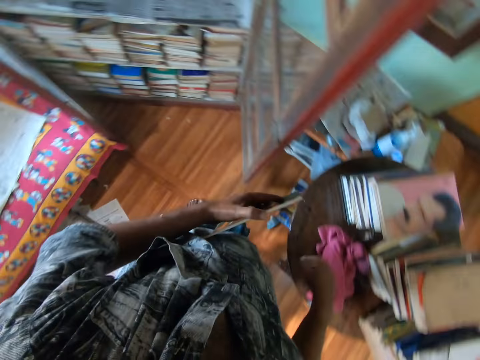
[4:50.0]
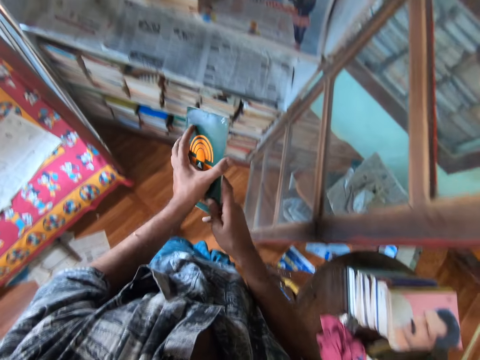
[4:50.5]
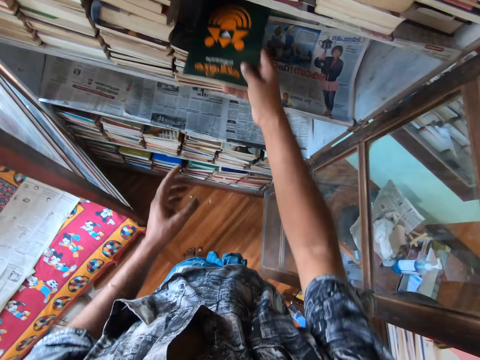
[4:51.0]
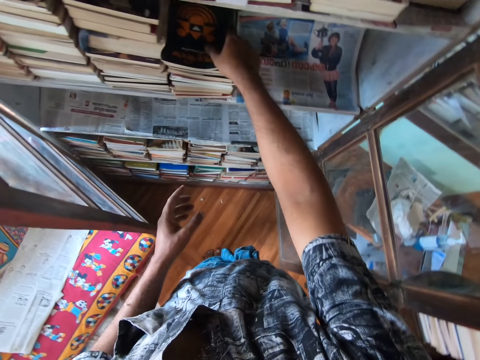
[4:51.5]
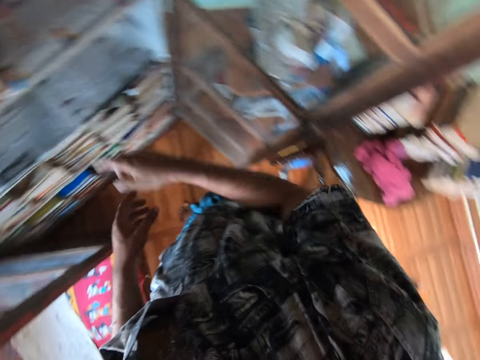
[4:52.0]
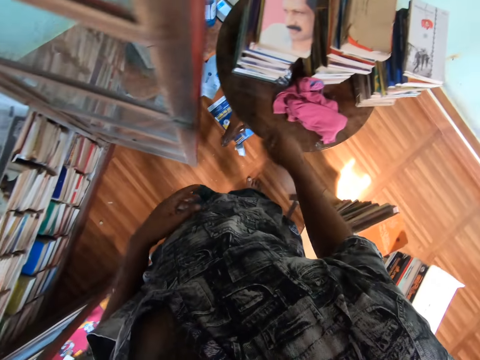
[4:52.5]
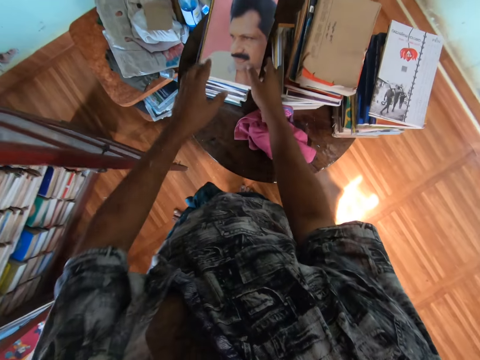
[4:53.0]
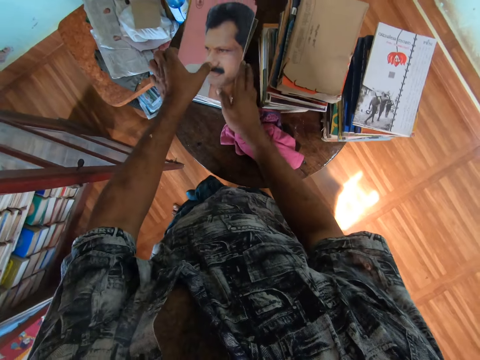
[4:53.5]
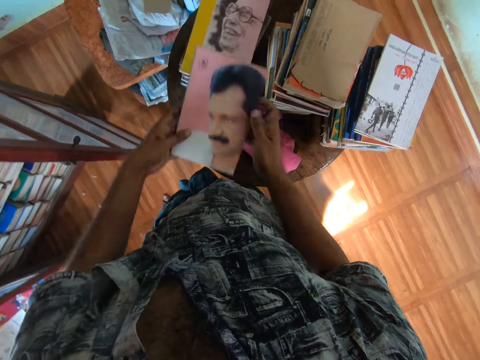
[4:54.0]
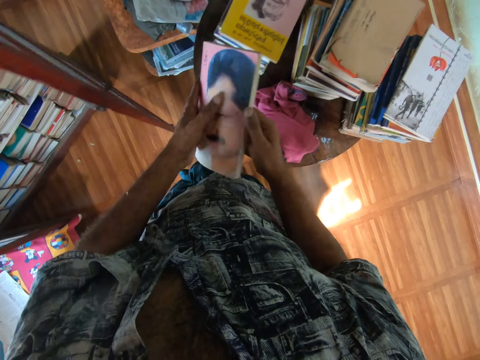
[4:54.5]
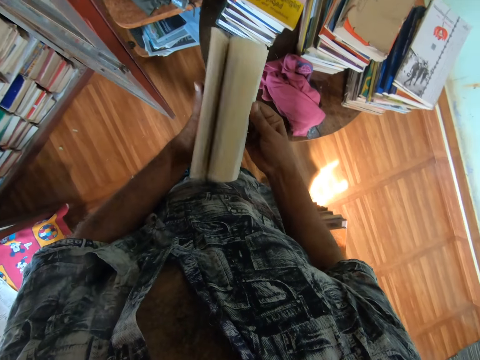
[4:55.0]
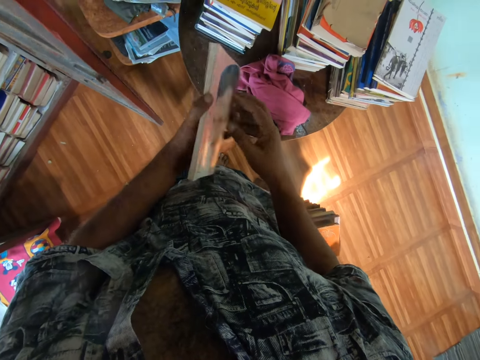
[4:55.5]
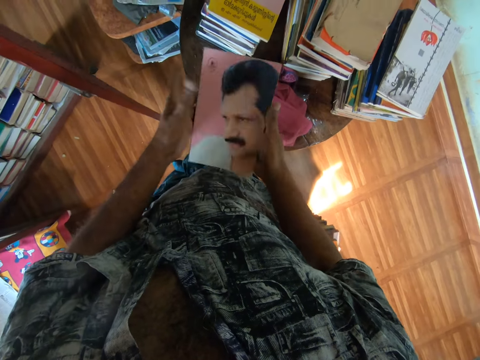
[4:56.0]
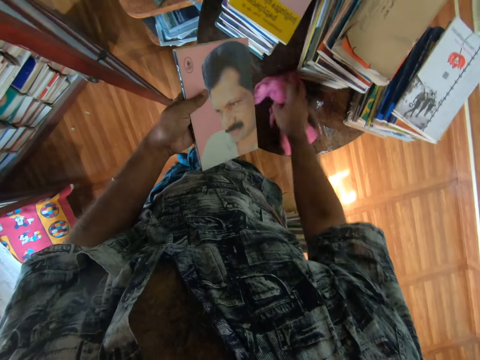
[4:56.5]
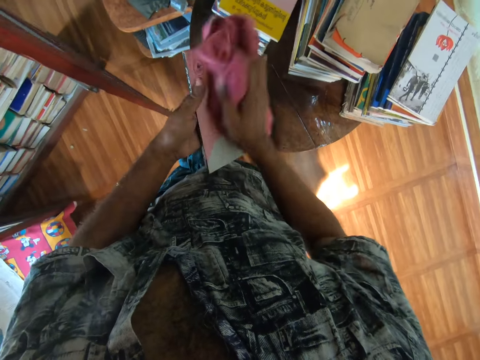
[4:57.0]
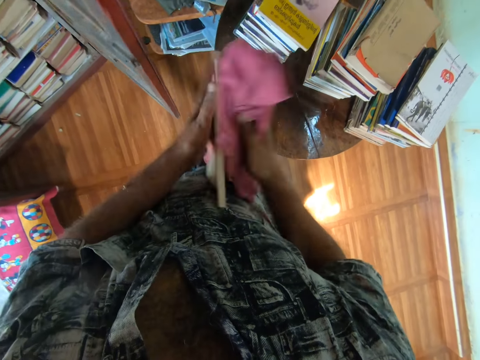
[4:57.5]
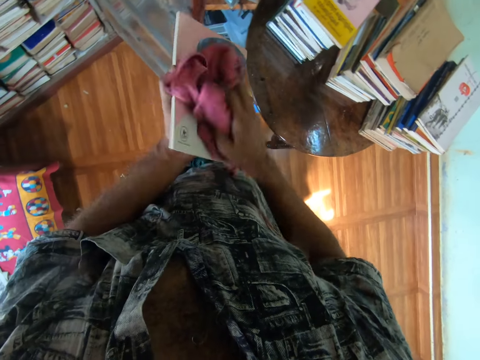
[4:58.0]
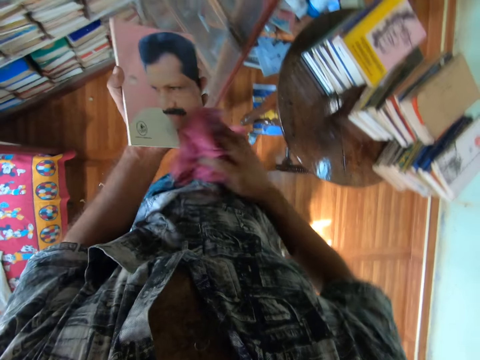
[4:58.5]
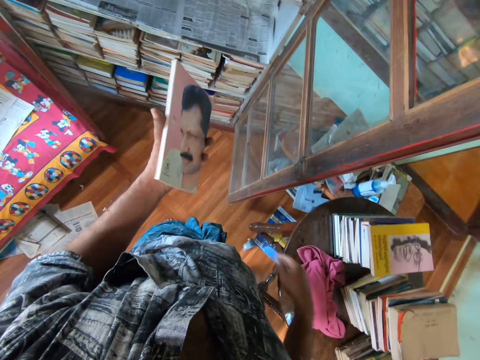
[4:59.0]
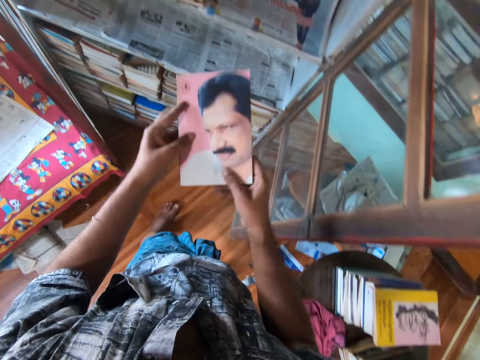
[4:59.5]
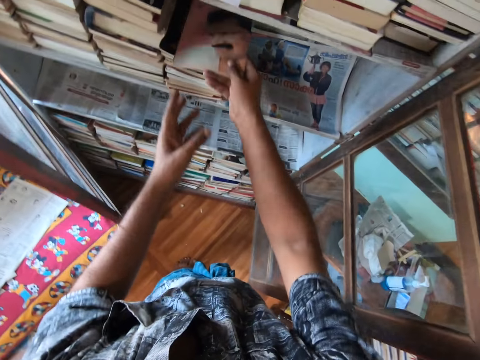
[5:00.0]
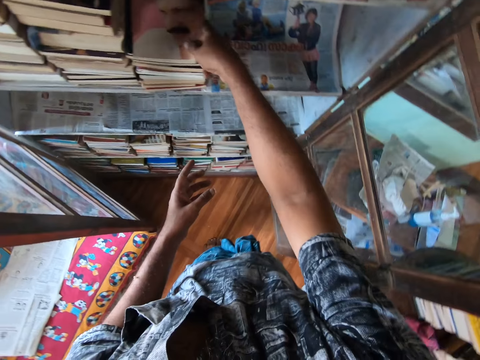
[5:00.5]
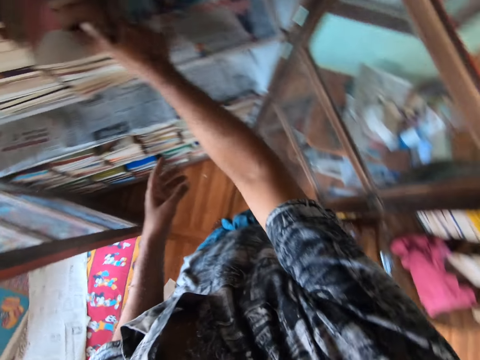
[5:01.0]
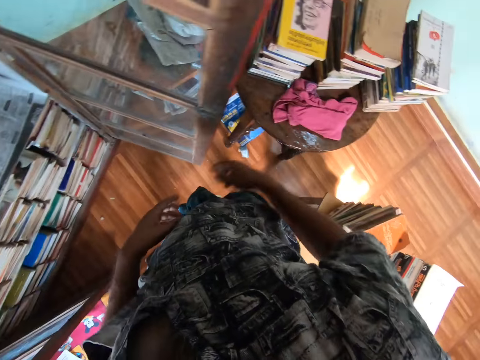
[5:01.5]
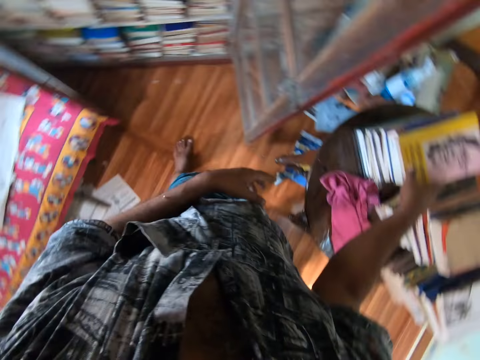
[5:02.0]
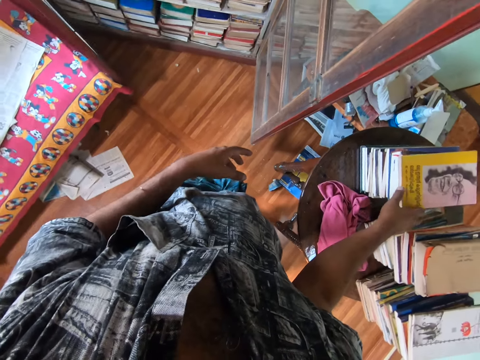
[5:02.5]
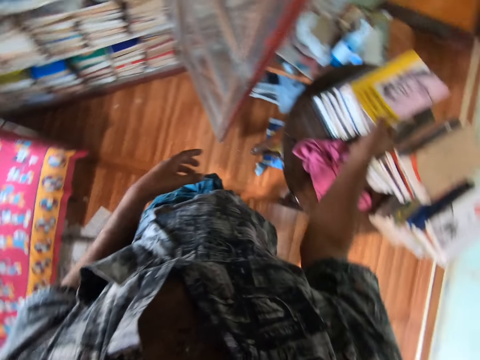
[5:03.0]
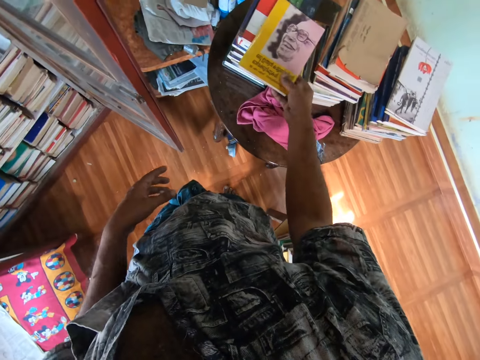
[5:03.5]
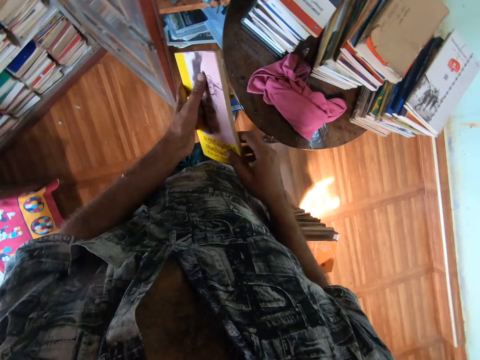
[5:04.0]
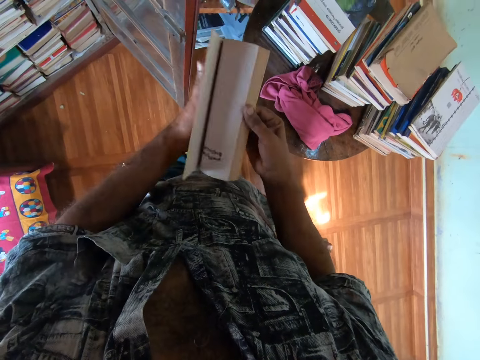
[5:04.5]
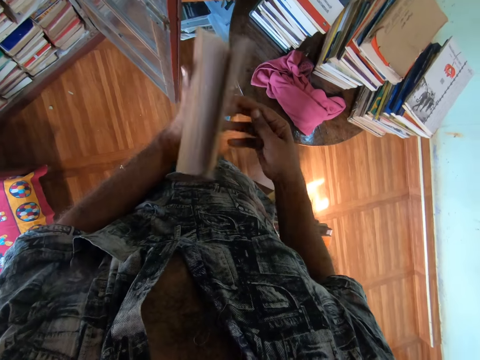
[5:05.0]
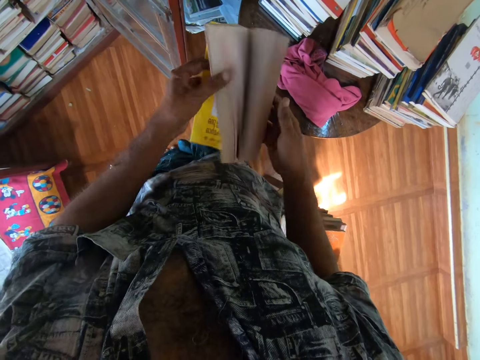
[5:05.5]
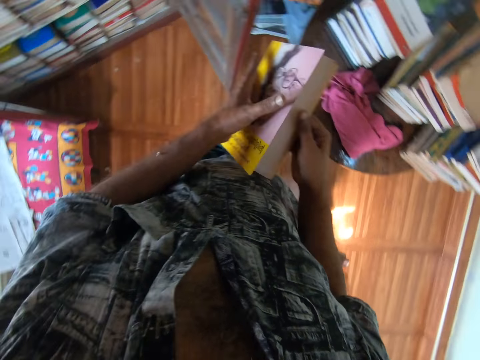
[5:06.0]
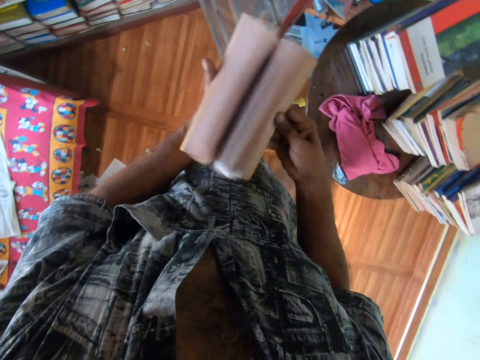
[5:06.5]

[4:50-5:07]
The camera wearer drops the piece of cloth on the table. He puts the book in the book shelf. He picks up a book from the table. He opens through the pages of the book. He picks up the piece of cloth from the table. He wipes the book with the piece of cloth. He drops the piece of cloth on the table. He puts the book in the book shelf. He picks up a book with his right hand. He opens the book and checks through the pages of the book.

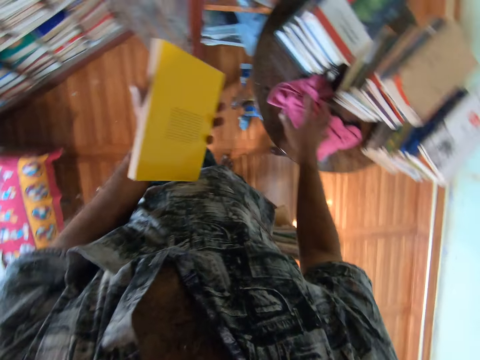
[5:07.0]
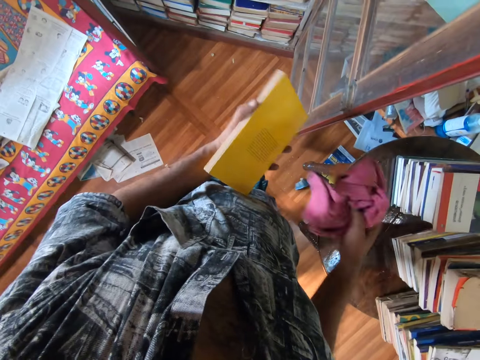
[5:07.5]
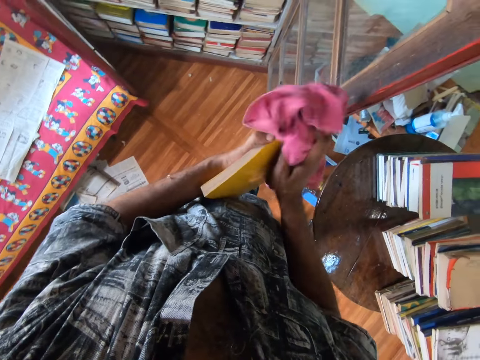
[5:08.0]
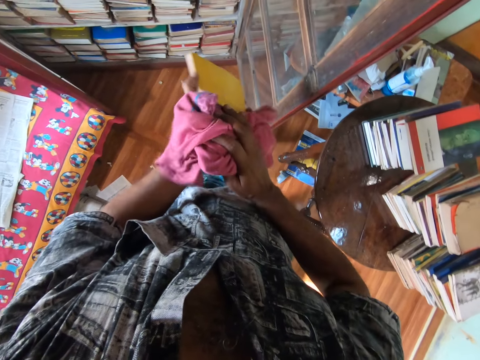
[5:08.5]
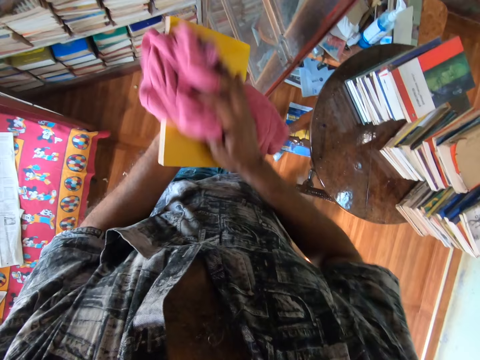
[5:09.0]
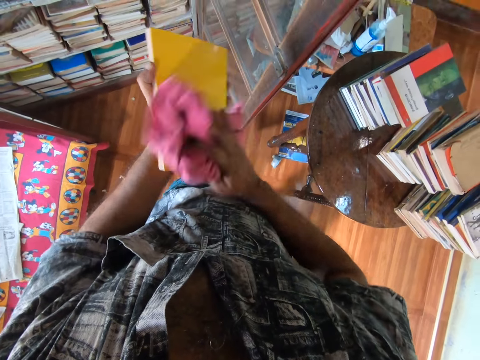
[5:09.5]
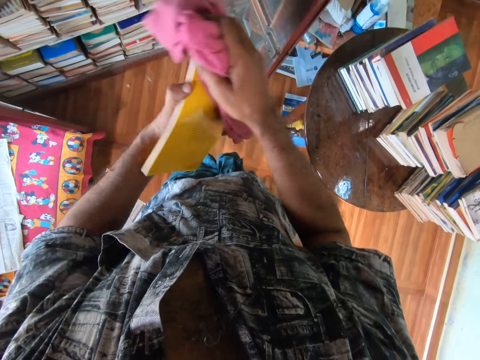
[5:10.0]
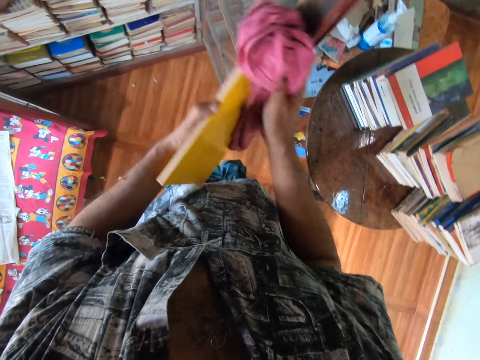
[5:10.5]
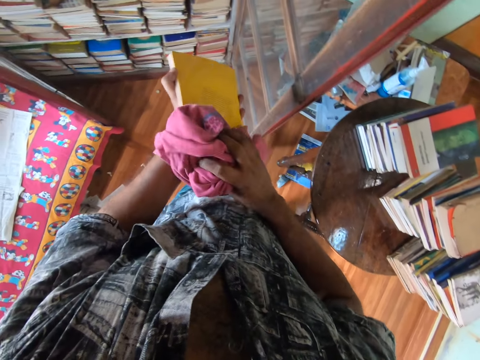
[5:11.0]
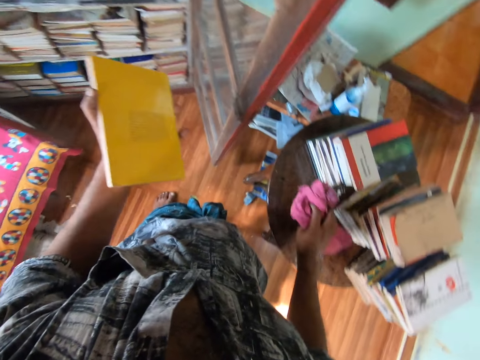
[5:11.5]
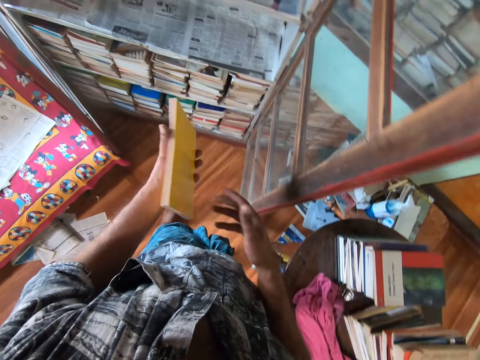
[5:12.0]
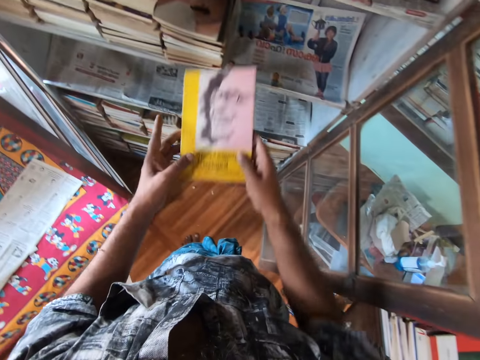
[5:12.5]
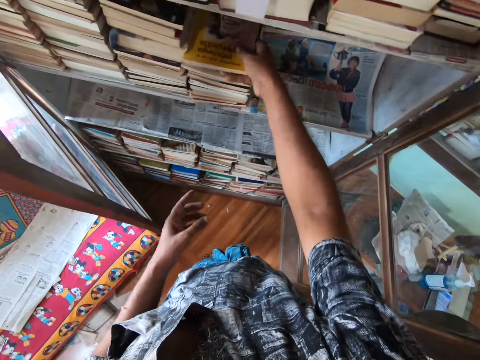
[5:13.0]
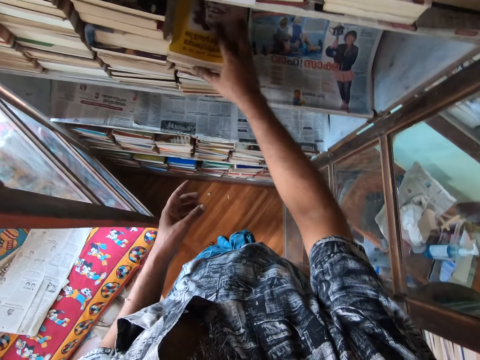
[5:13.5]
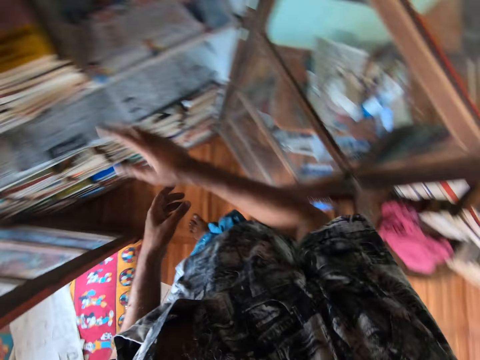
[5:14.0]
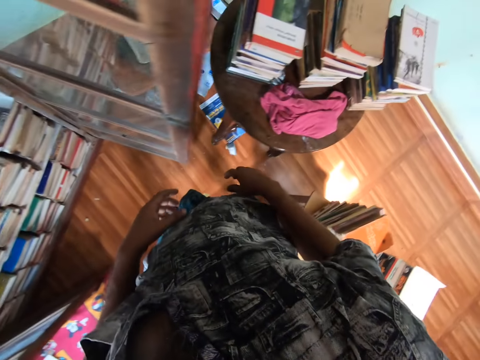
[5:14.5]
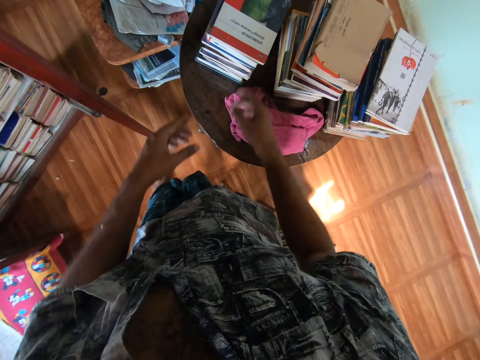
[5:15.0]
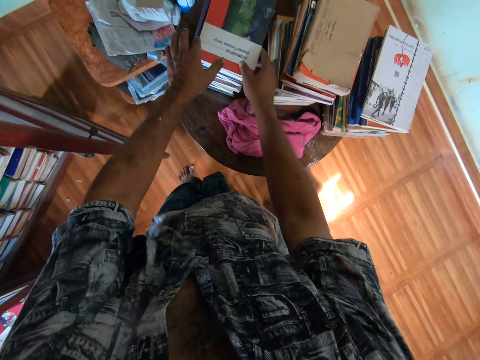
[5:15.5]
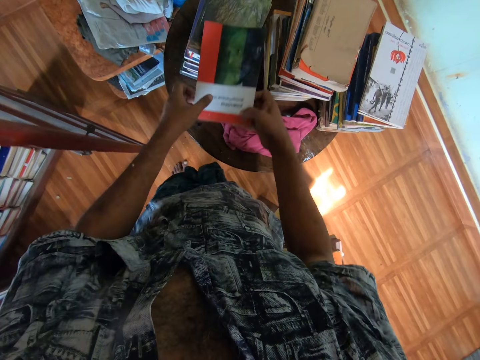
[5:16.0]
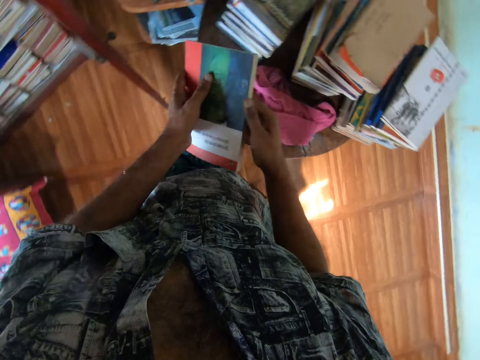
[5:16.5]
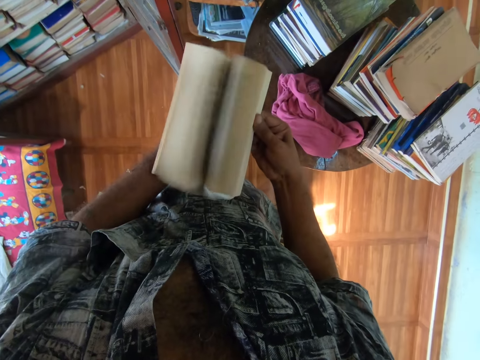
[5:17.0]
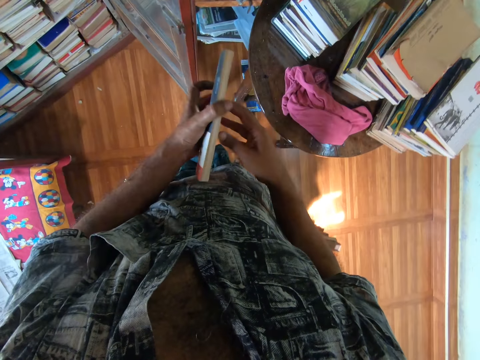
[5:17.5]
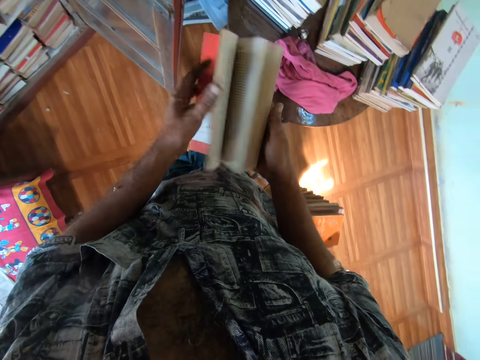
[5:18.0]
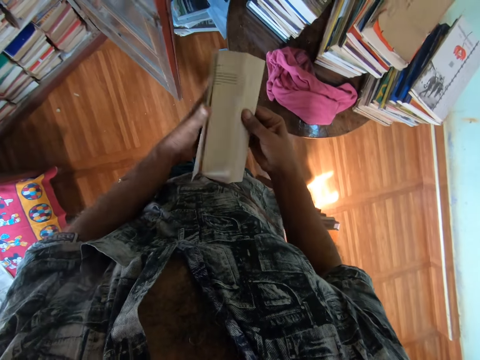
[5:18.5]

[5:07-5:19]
The camera wearer picks up a piece of cloth from the table. They wipe the book with the piece of cloth. They drop the piece of cloth on the table. They put the book in the book shelf. They pick up a book from the table. They open the book and check through the pages of the book.
